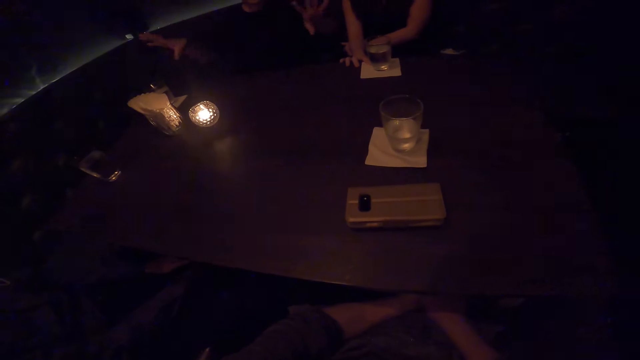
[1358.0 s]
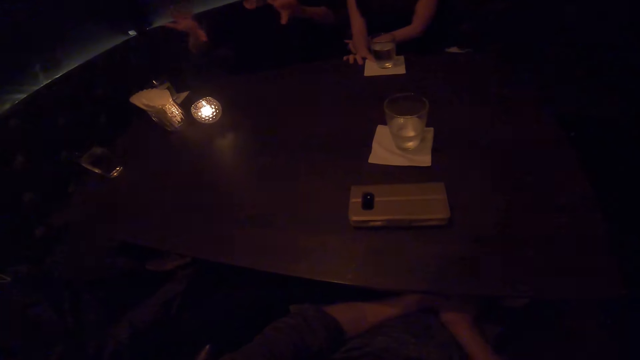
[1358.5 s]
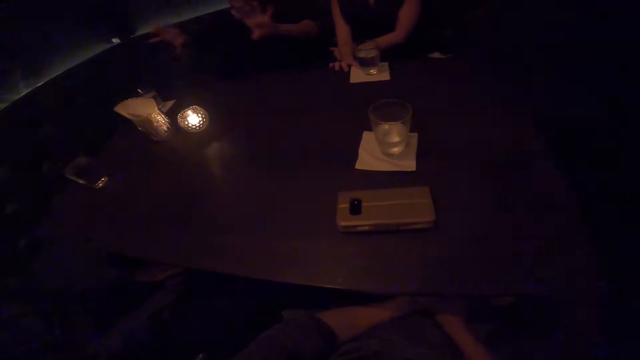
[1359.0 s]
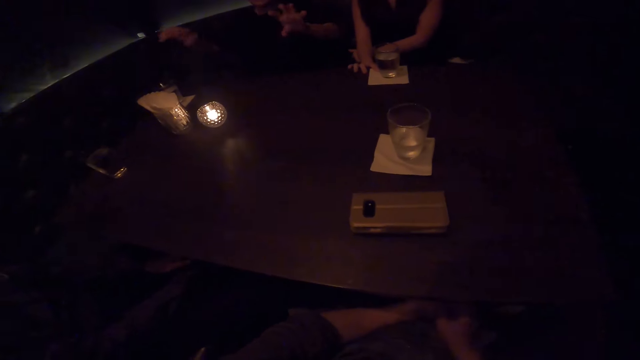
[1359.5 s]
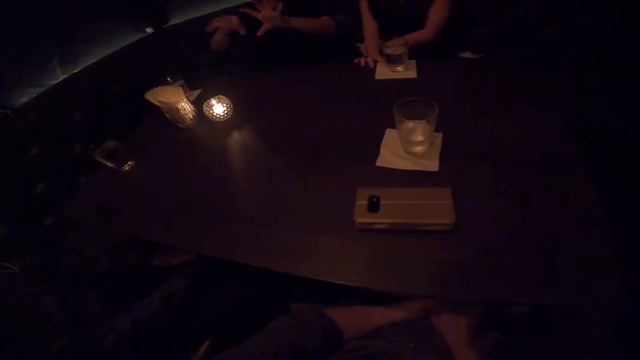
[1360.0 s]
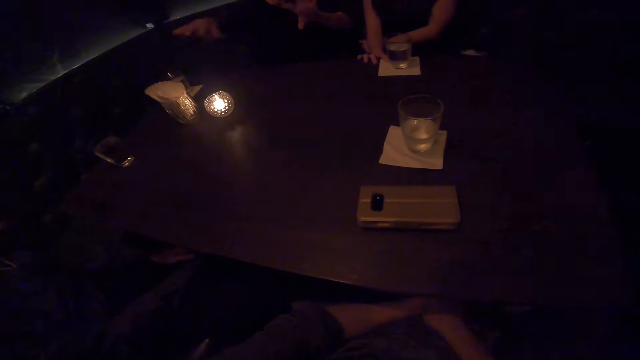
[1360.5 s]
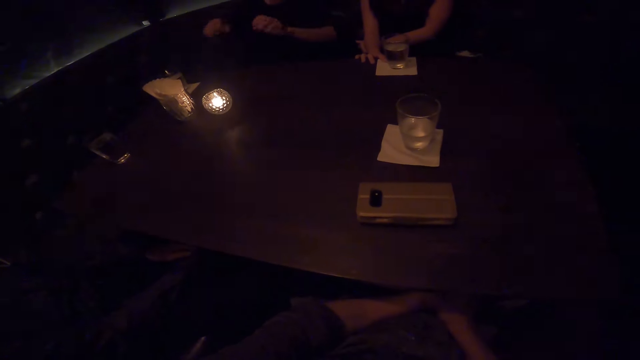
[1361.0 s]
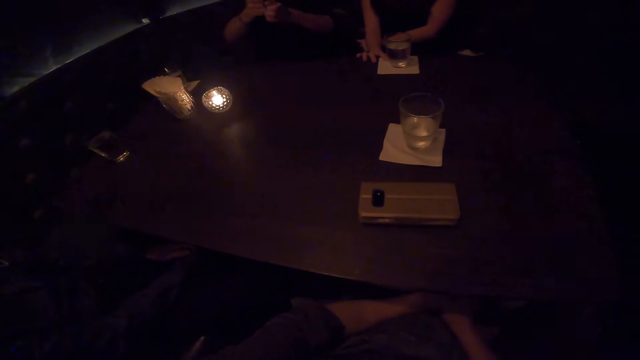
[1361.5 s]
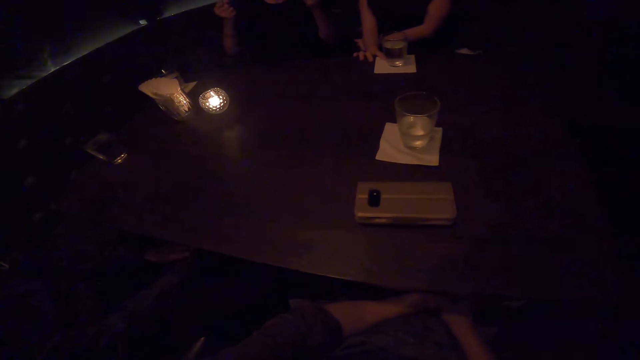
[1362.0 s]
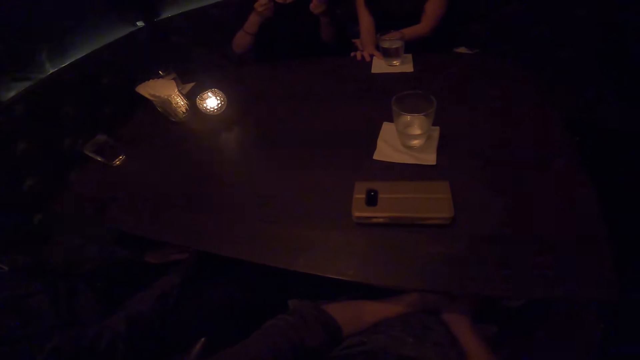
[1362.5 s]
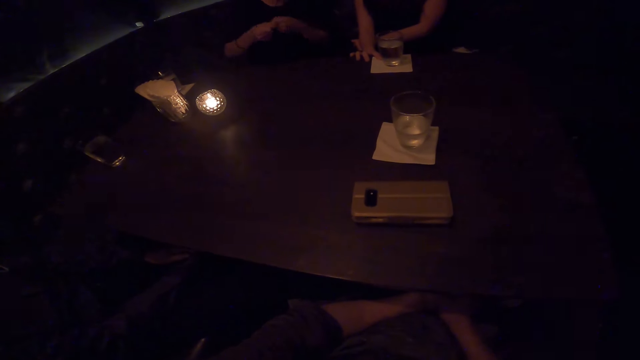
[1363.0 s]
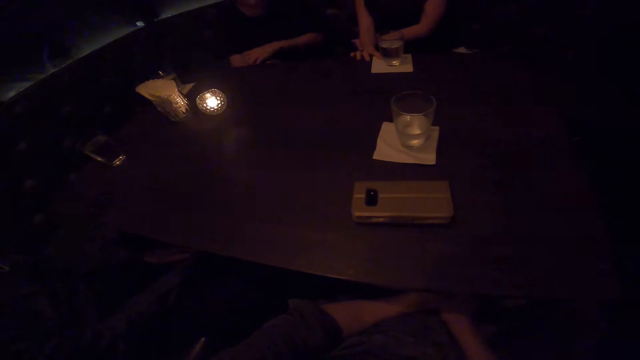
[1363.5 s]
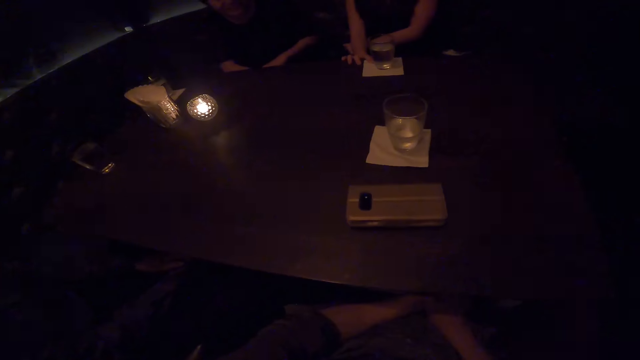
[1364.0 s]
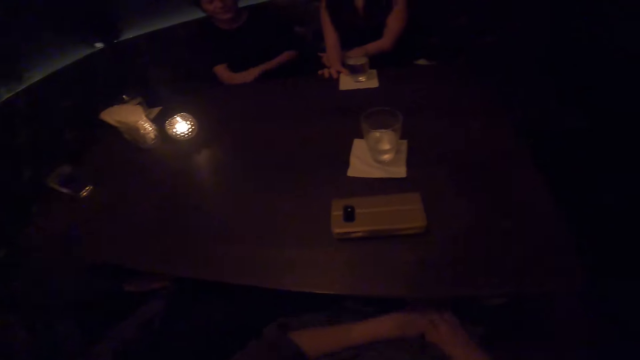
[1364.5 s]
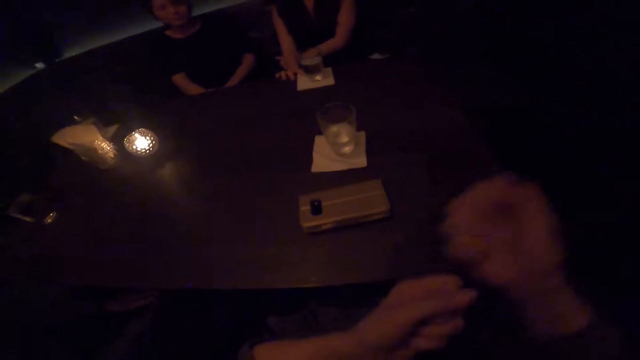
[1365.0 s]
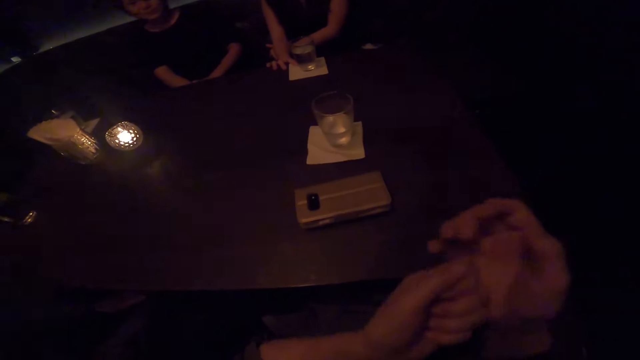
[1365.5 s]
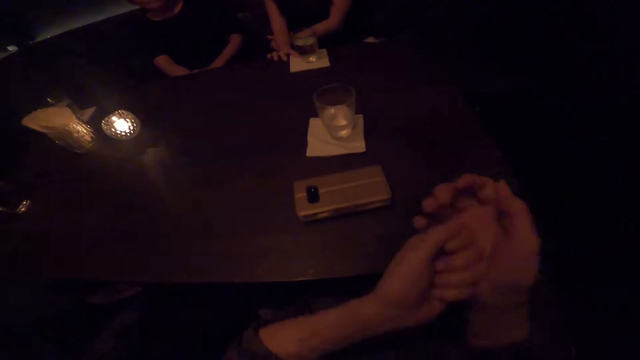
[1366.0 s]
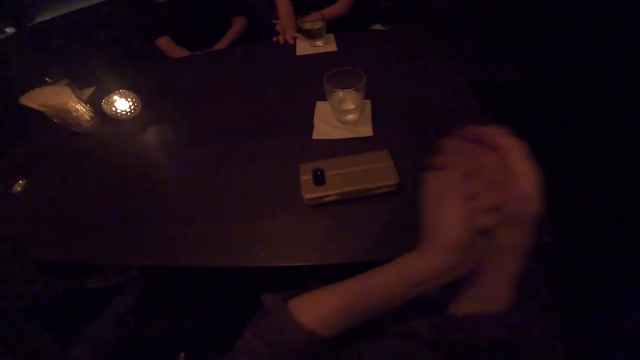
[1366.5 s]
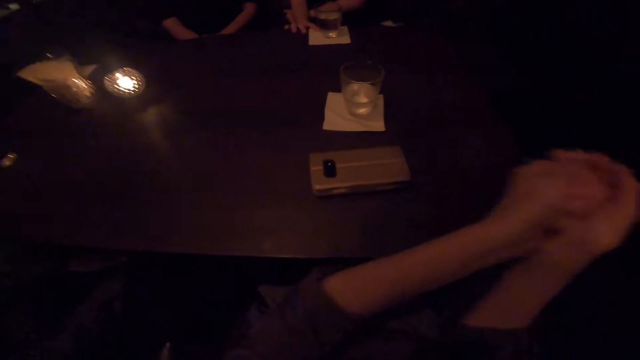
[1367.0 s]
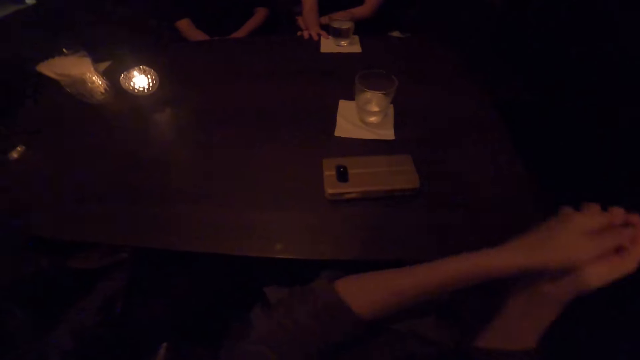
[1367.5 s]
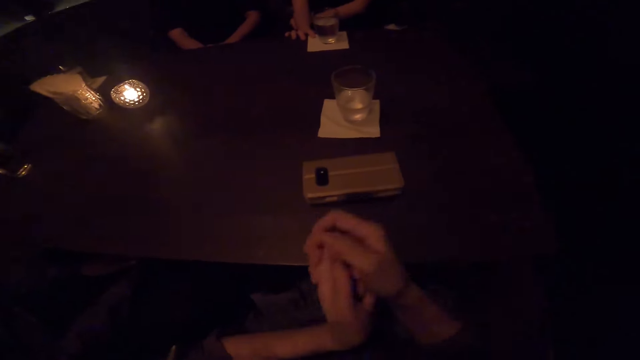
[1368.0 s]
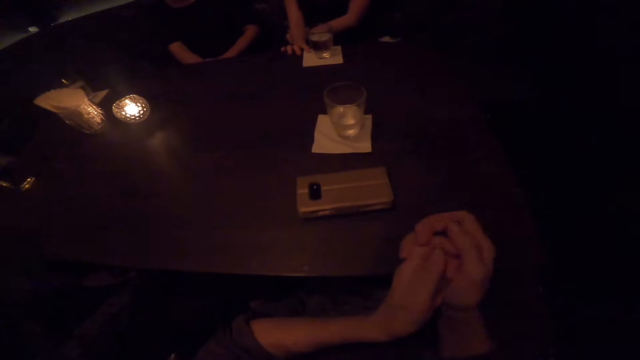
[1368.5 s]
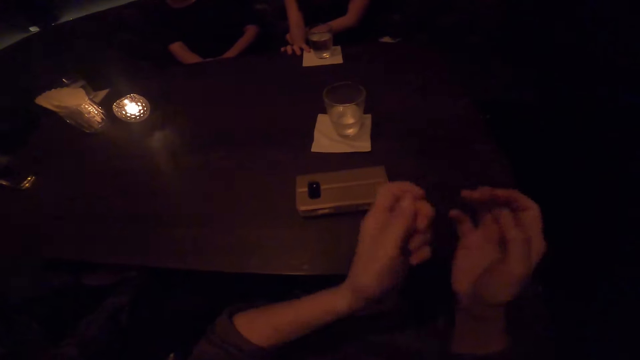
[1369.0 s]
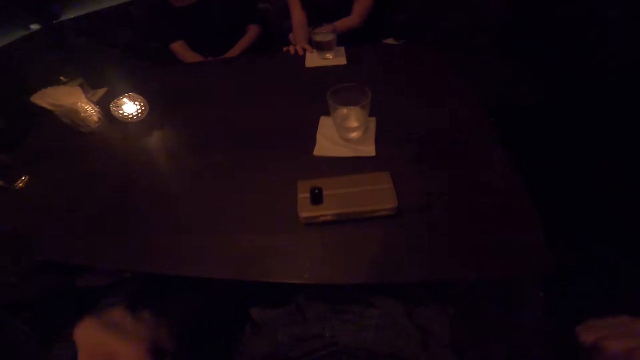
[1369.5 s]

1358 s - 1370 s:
The camera wearer moves his hands under the table. He talks to a woman.

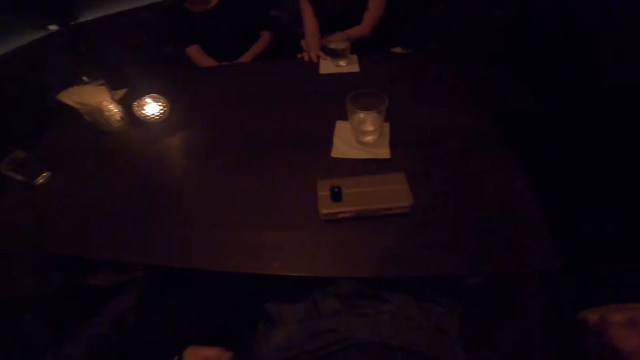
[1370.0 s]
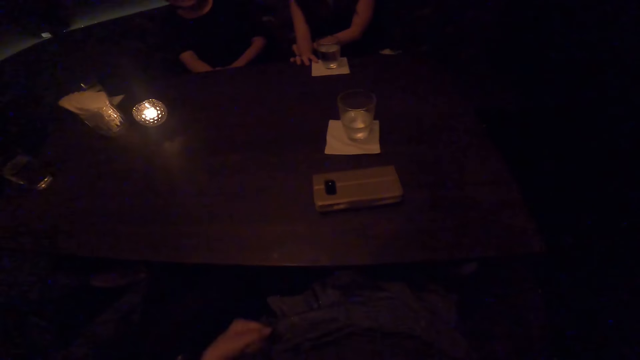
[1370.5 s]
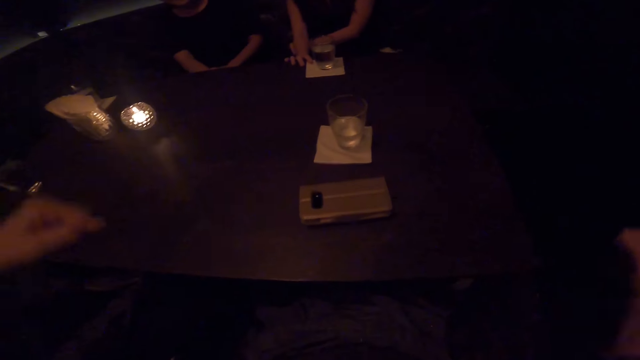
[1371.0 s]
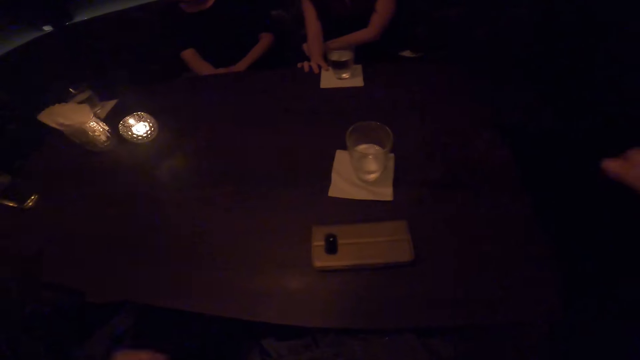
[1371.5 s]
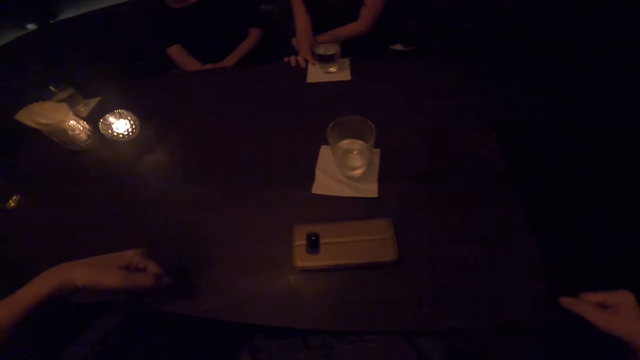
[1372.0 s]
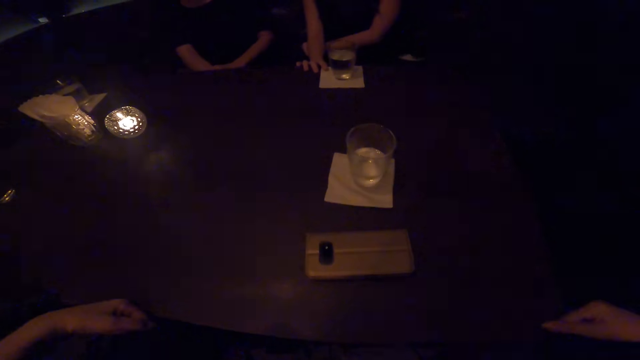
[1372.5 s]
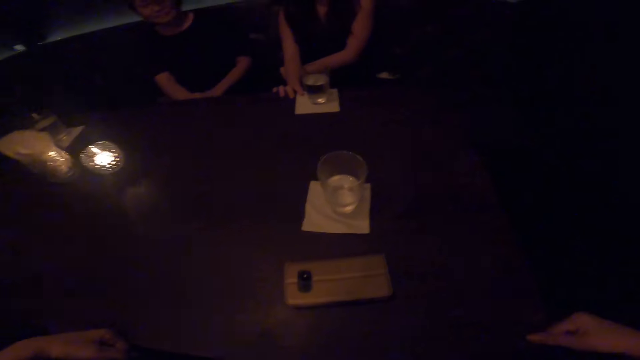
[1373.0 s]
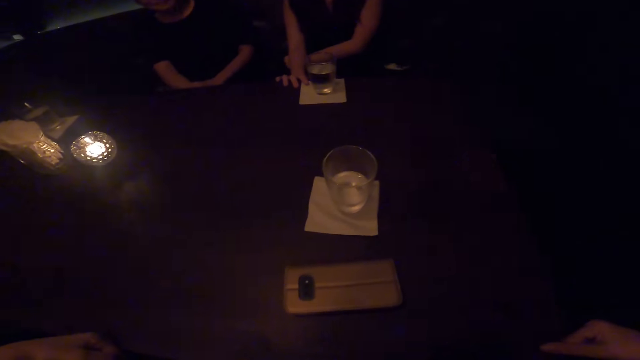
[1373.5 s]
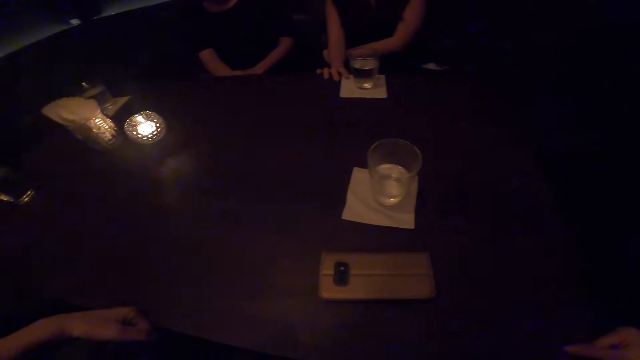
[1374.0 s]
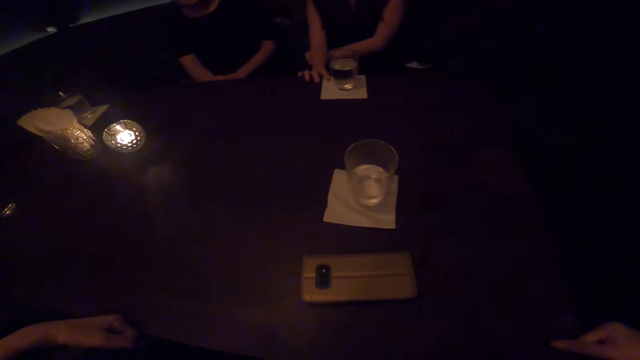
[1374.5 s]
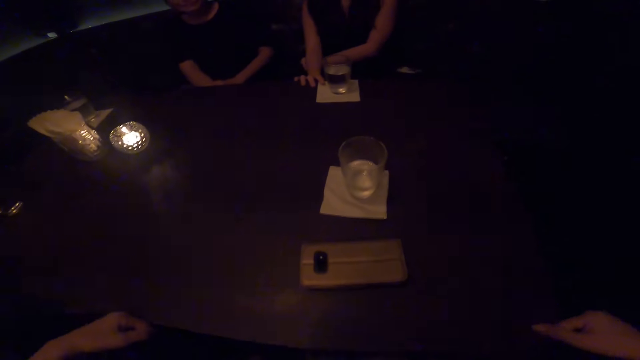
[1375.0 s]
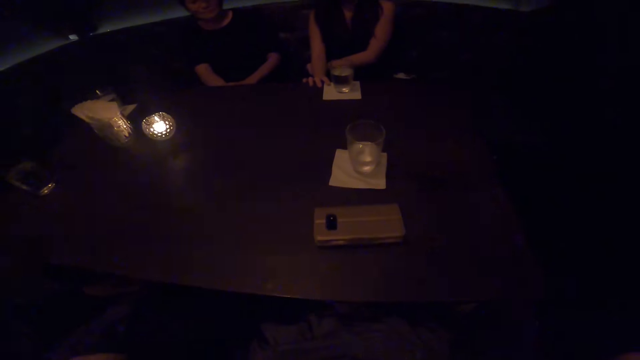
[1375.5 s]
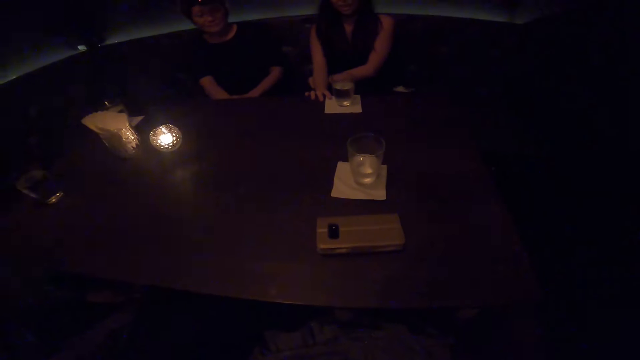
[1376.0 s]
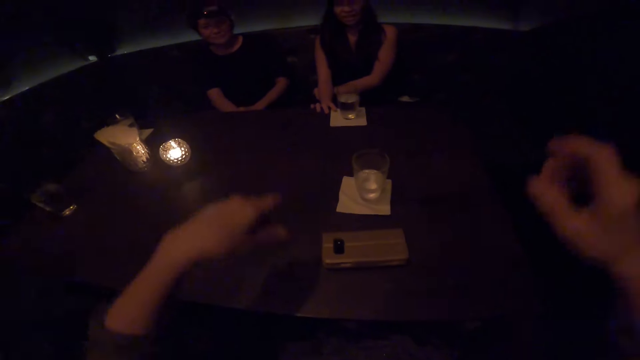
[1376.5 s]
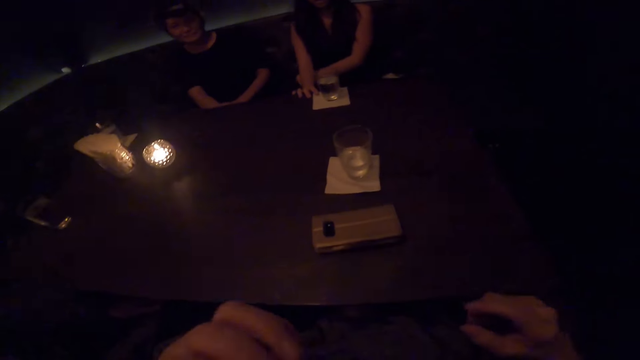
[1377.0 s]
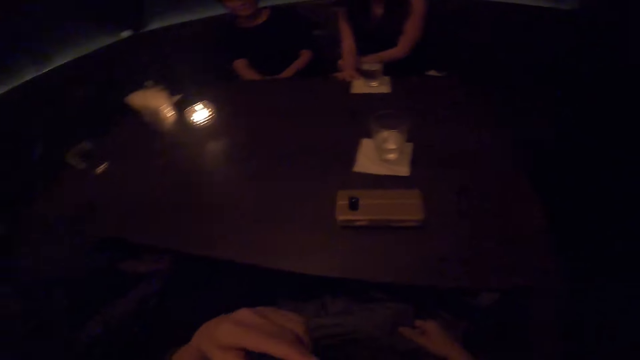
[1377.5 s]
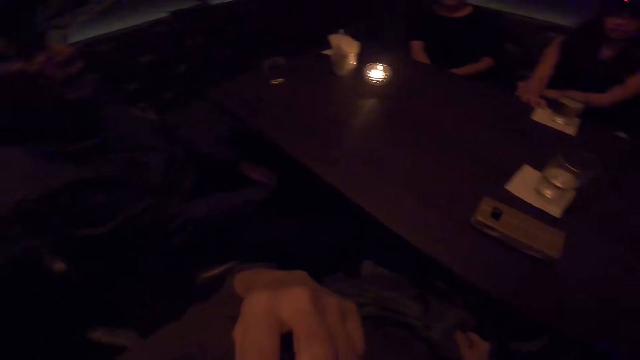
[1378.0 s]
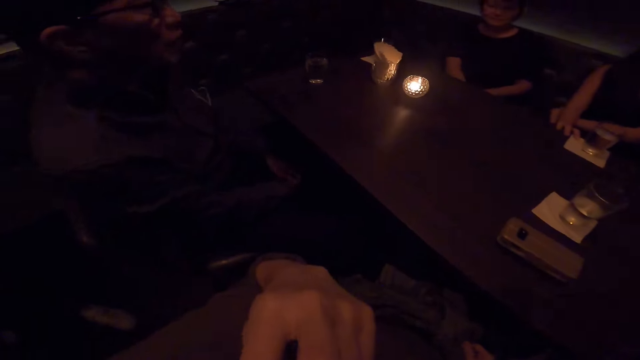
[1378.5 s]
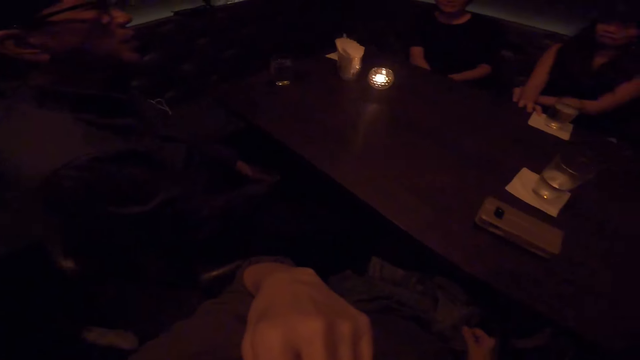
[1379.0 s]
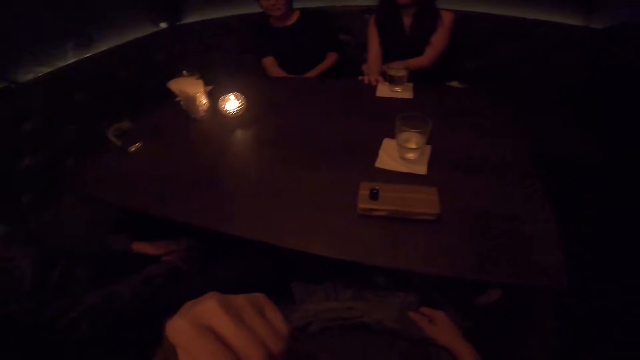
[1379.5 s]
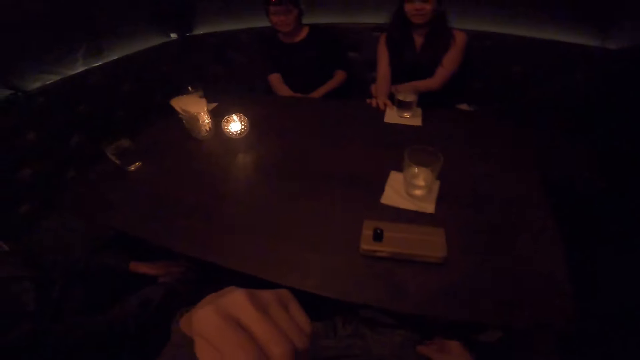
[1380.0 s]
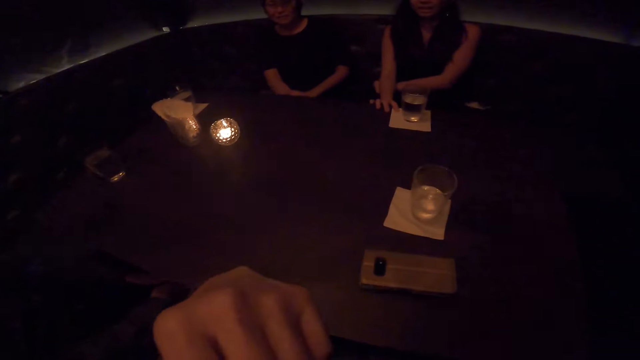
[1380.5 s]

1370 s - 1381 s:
A man talks.
